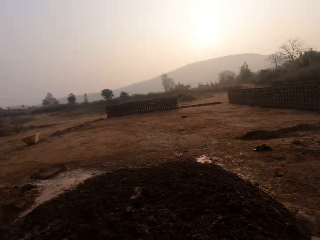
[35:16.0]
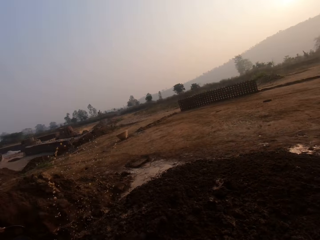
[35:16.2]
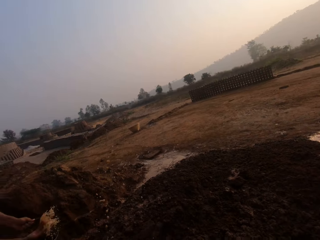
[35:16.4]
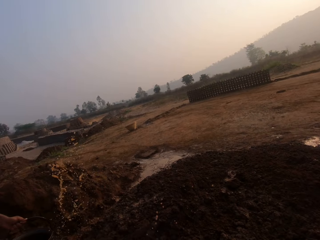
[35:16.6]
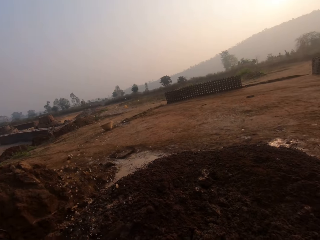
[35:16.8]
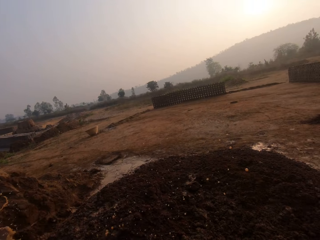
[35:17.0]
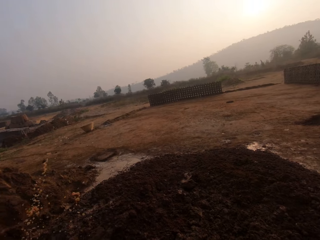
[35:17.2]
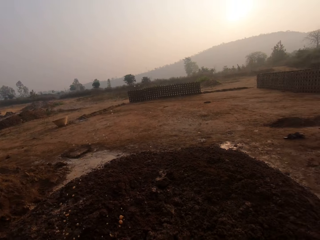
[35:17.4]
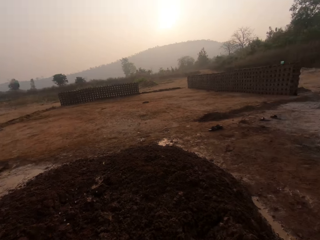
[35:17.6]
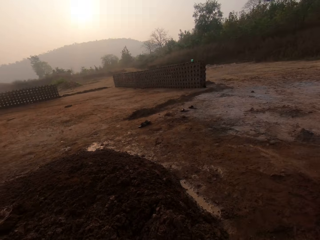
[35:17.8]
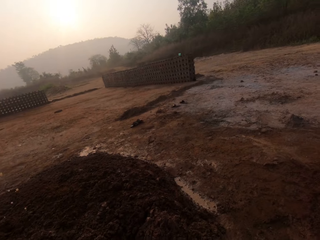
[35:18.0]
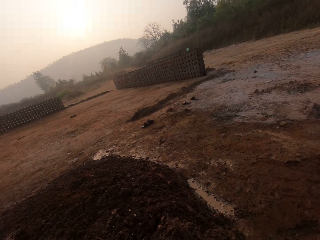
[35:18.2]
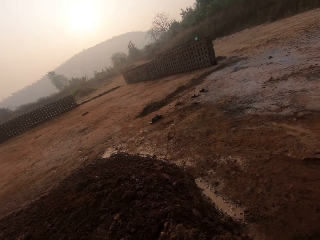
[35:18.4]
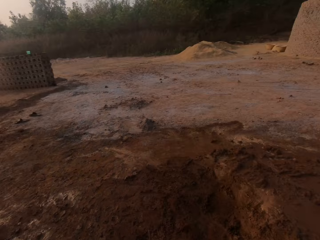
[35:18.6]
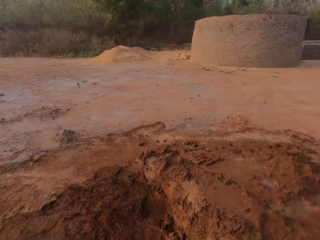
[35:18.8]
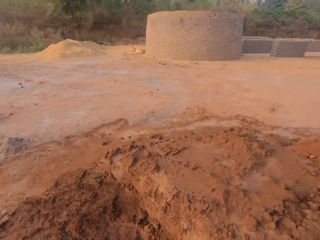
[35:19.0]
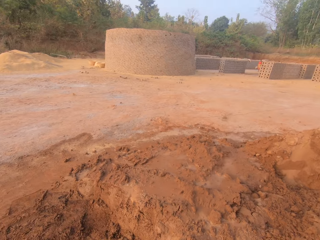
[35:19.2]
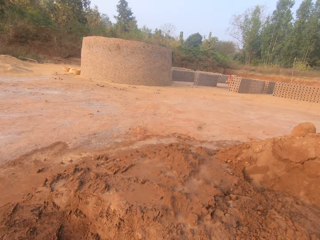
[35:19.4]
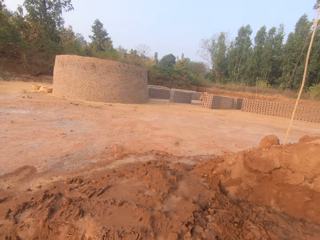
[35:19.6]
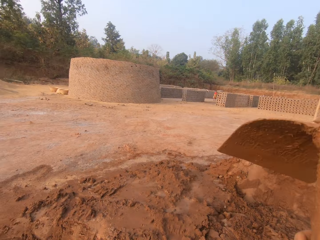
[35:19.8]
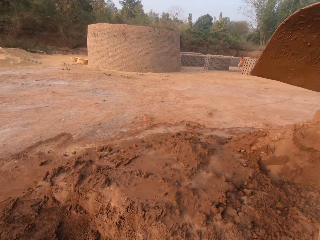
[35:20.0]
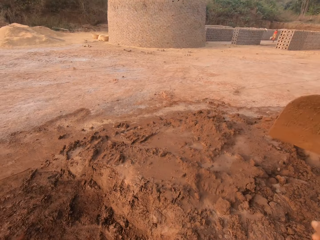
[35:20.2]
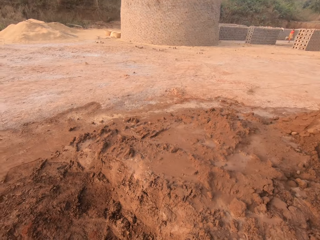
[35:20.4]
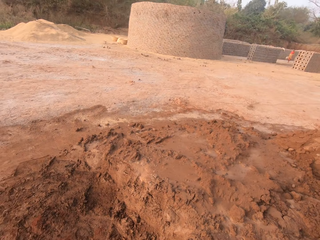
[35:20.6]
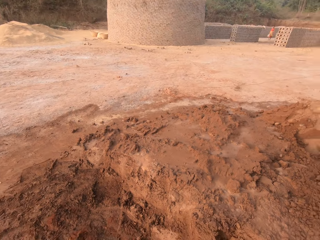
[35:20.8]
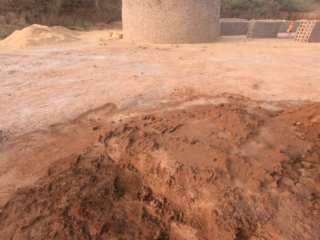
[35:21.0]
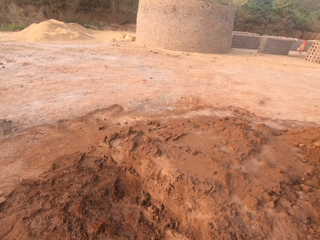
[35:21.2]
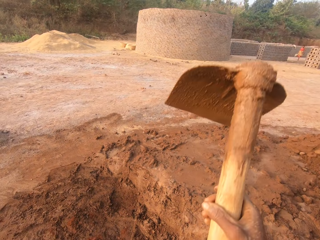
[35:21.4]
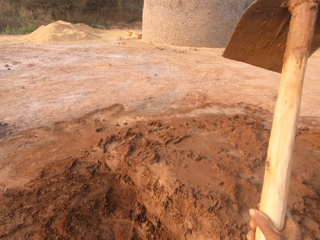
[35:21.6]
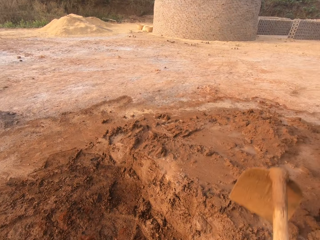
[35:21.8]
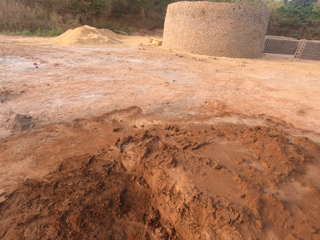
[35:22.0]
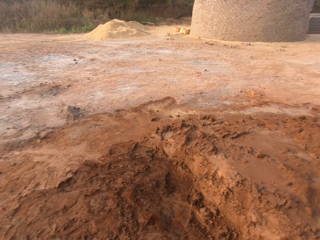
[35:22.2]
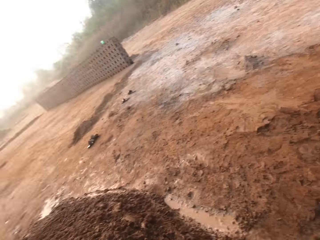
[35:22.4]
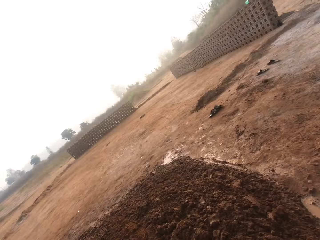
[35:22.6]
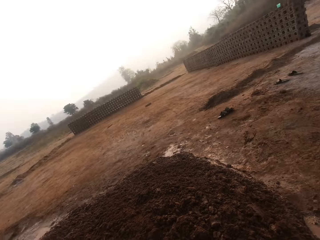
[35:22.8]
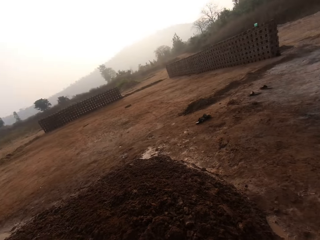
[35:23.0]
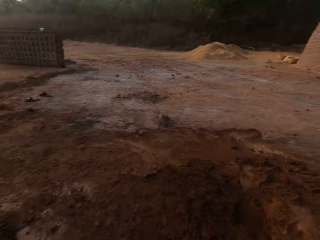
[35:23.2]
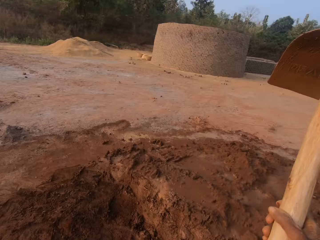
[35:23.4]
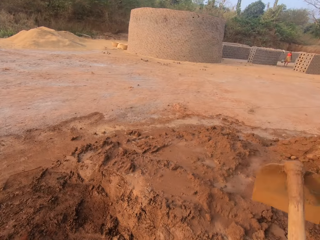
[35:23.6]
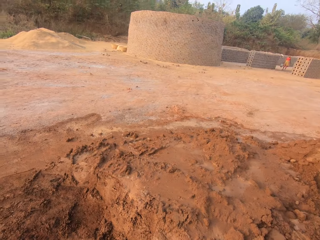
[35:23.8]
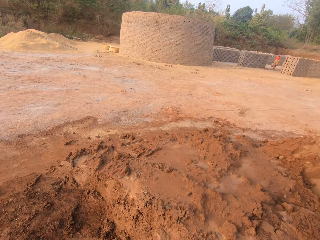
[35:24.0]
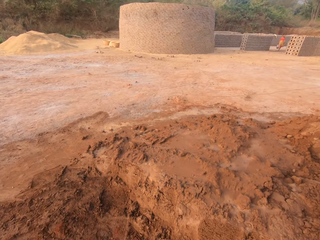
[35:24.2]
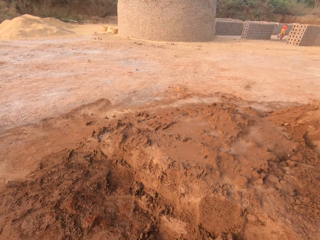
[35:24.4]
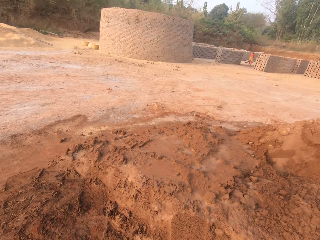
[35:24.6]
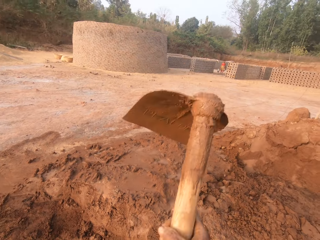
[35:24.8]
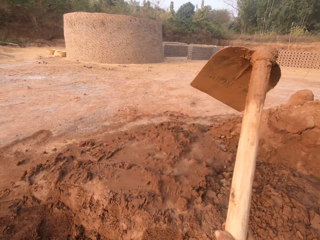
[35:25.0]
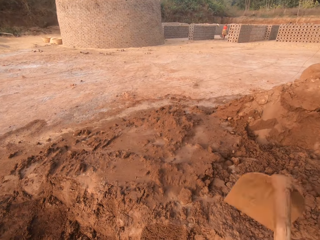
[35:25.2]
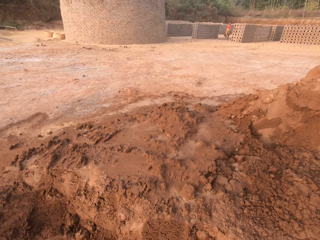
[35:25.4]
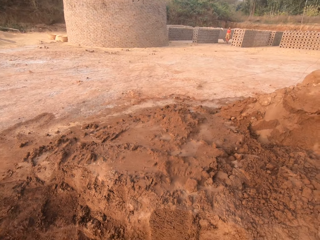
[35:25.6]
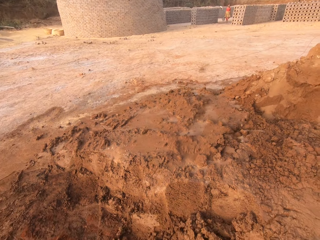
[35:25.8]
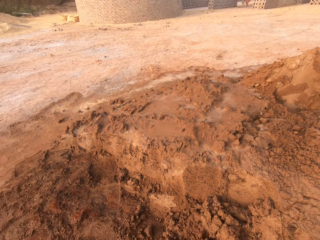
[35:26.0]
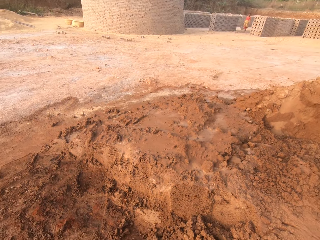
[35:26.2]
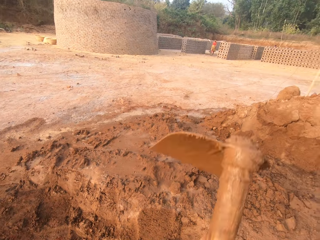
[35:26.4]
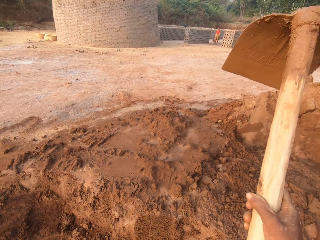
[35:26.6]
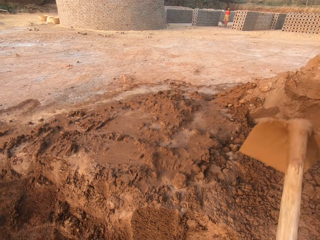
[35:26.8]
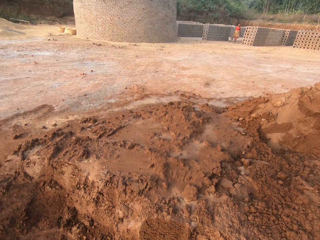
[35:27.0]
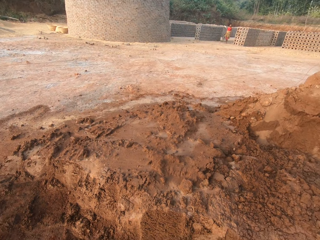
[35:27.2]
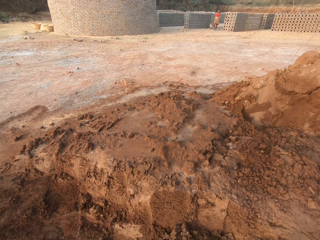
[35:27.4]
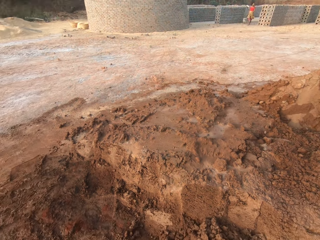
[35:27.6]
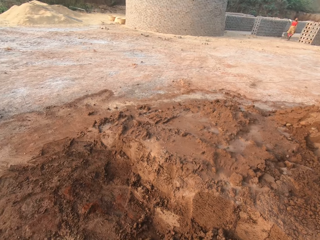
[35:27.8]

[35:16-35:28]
The camera wearer digs the clay or soil on the ground with the hoe in both hands. They look around a construction site. They put the soil on a heap. They dig the soil on the ground.

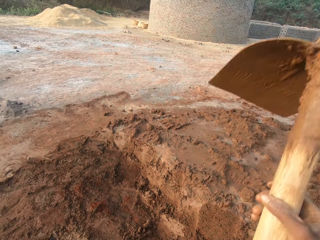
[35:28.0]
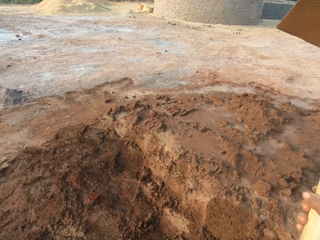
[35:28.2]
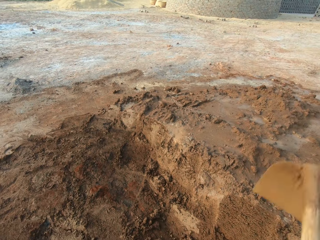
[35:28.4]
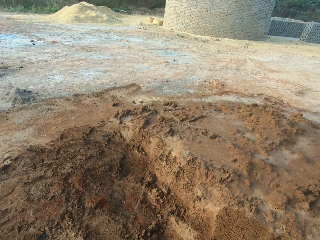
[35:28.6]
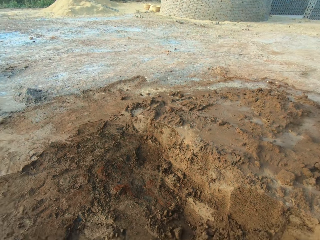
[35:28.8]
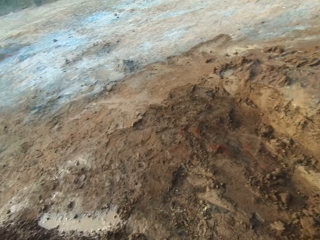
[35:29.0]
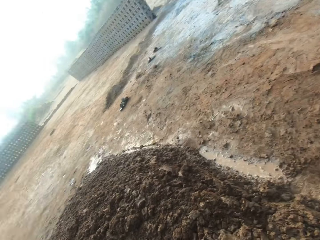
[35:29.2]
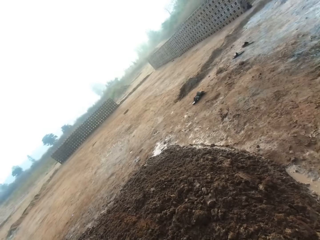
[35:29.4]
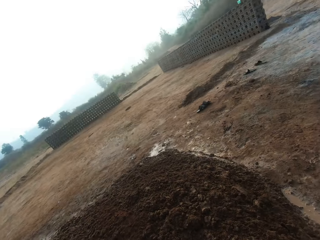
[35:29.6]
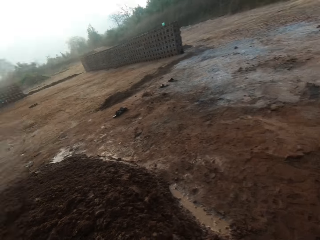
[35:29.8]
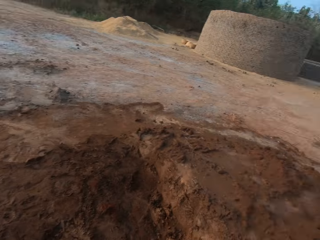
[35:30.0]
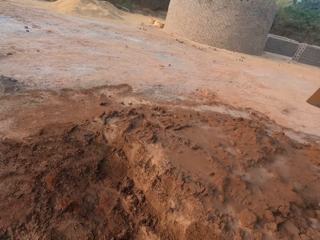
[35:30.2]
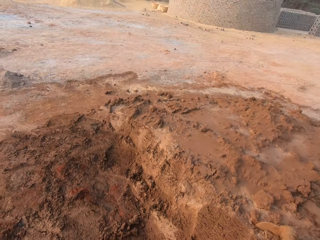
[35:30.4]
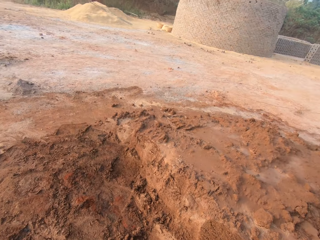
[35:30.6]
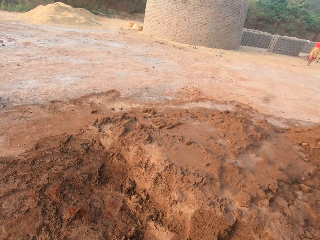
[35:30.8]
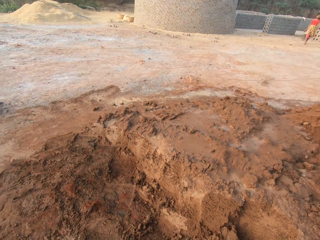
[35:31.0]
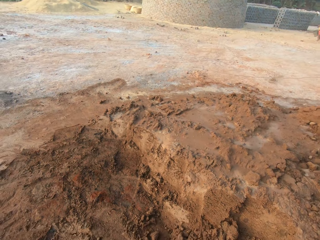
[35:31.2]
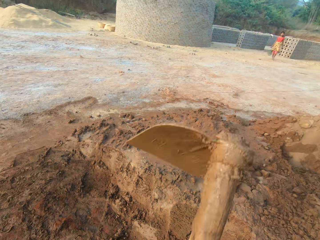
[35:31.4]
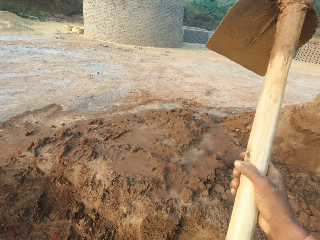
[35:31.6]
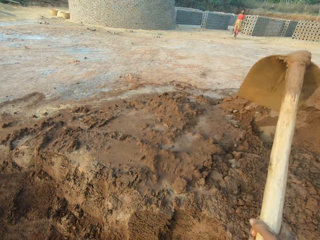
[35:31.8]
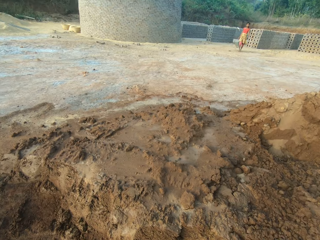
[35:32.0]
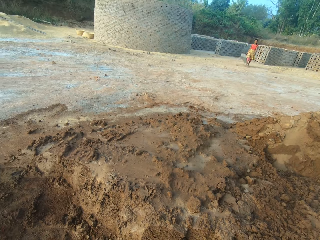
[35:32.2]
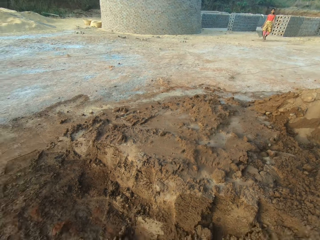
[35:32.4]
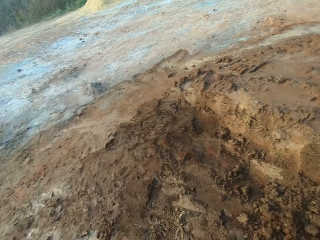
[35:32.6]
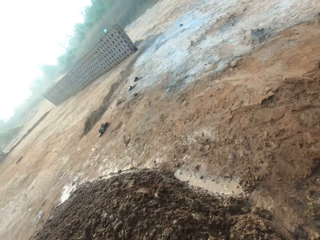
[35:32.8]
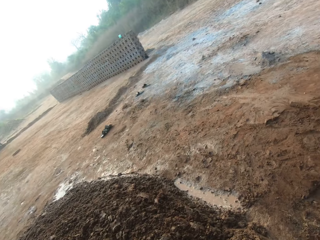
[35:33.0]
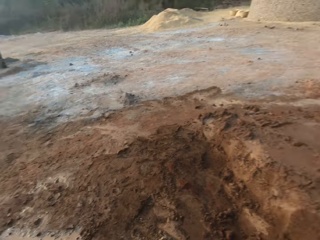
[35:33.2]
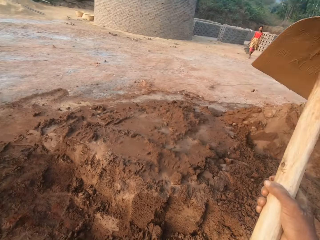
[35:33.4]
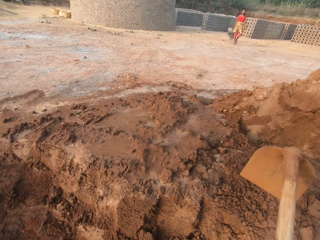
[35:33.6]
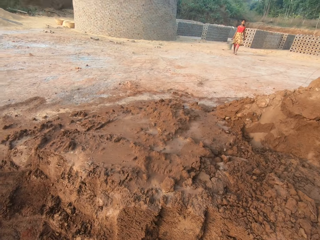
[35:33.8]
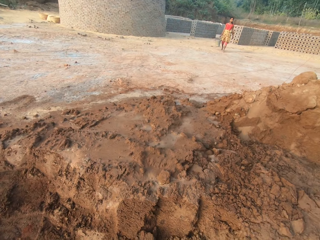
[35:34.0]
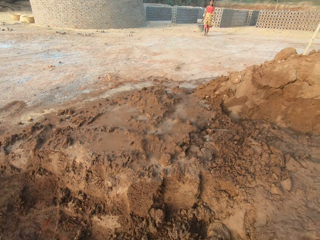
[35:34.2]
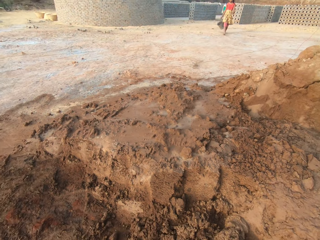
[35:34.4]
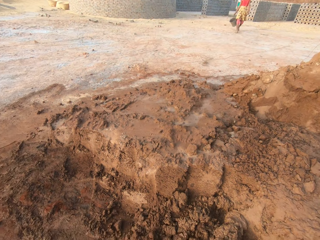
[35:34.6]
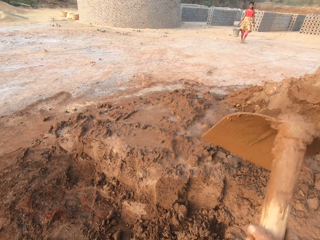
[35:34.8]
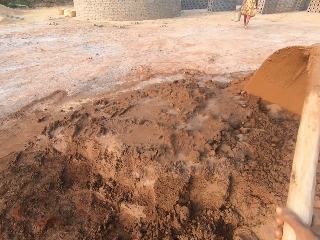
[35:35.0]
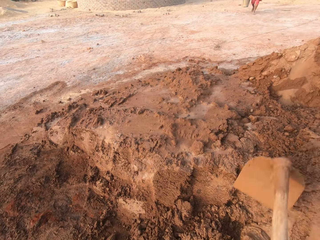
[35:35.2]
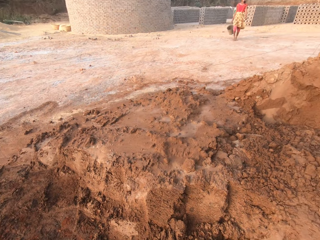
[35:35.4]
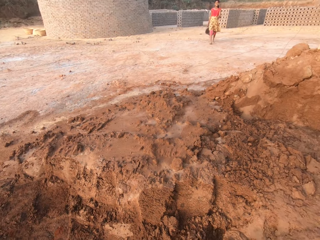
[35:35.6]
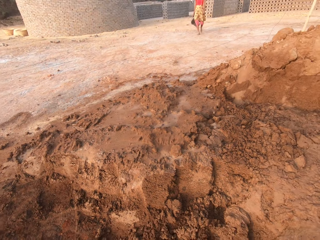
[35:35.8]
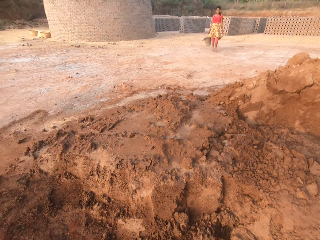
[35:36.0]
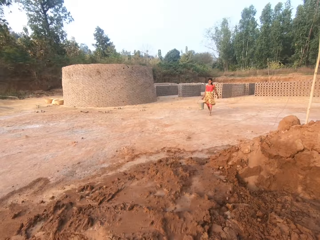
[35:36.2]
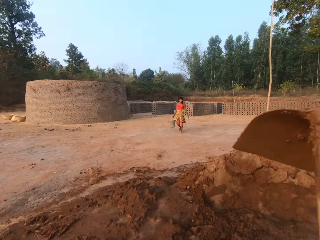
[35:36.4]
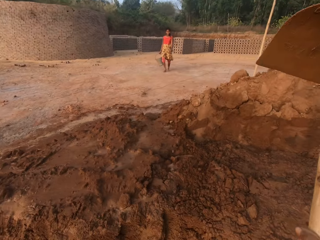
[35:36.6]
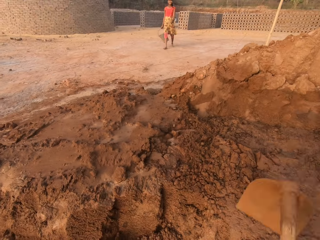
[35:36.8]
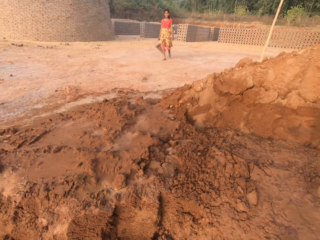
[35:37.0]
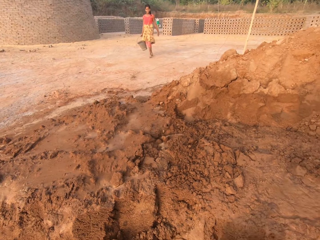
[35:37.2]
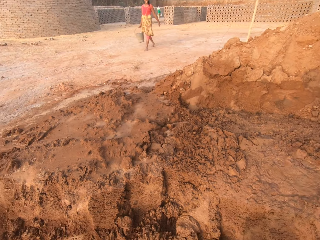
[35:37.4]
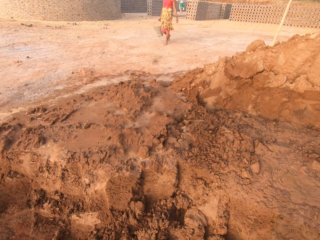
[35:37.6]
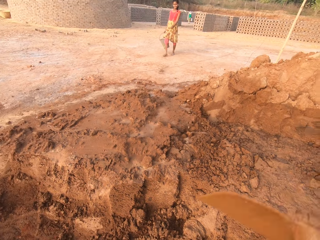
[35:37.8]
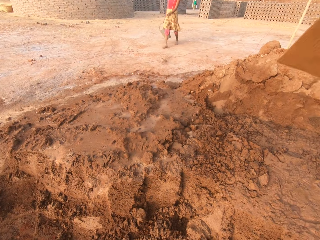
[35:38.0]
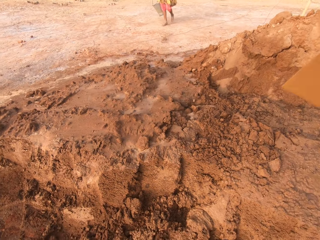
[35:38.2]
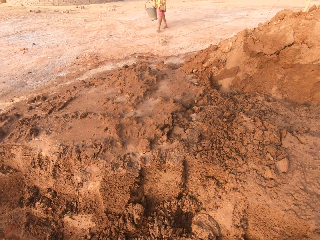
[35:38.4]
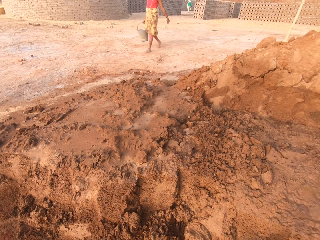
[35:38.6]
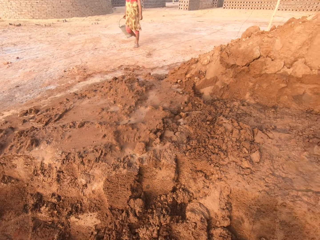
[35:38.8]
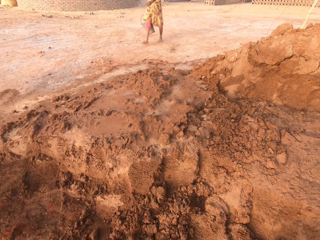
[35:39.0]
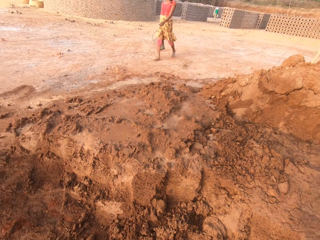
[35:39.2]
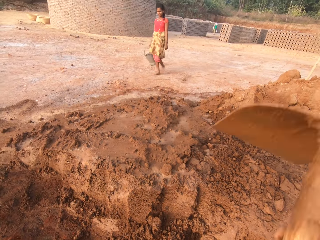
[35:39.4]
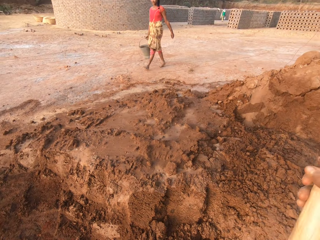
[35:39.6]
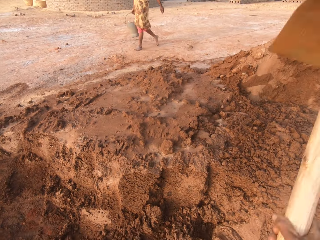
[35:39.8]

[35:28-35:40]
The camera wearer puts soil on a heap. They dig the soil on the ground. They put the soil on the heap. A woman carries a bucket with her right hand. The camera wearer digs the soil on the ground.
